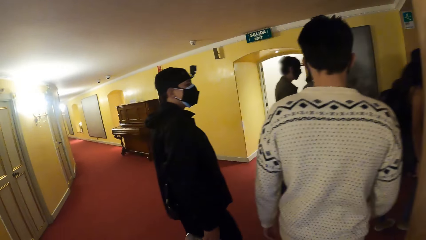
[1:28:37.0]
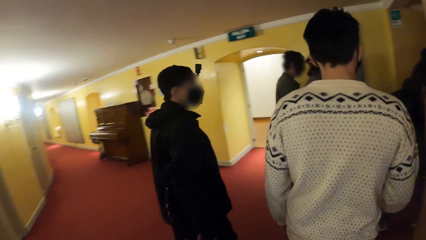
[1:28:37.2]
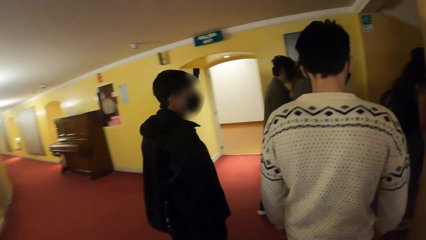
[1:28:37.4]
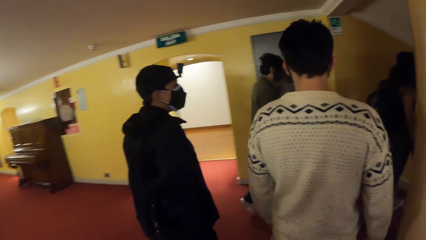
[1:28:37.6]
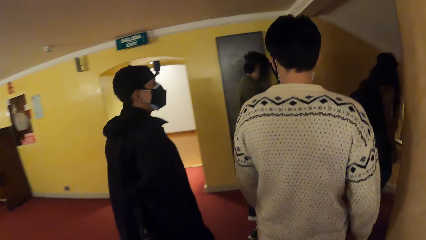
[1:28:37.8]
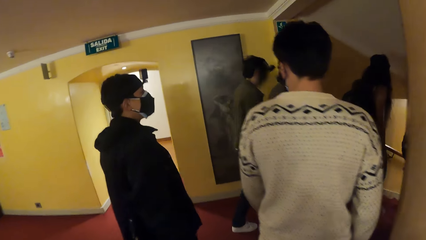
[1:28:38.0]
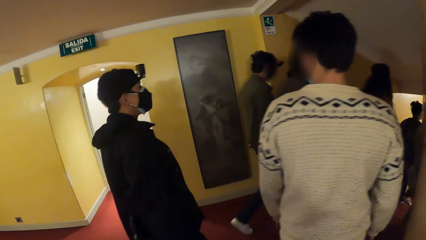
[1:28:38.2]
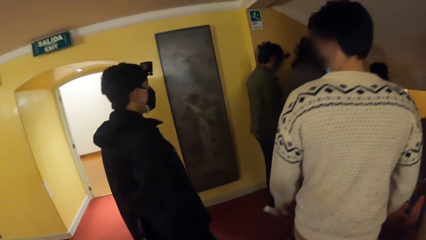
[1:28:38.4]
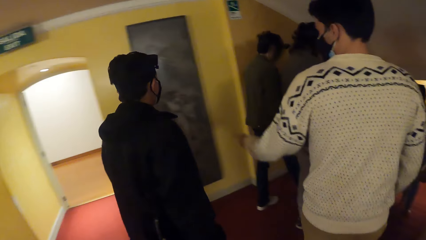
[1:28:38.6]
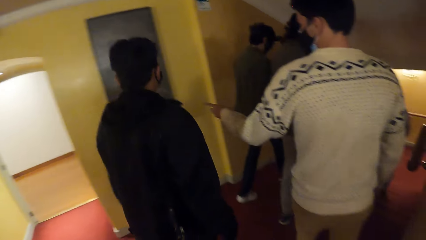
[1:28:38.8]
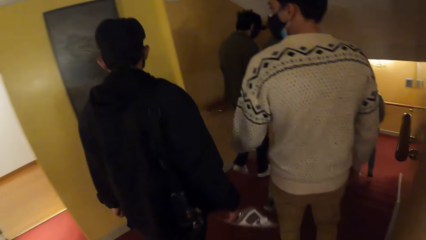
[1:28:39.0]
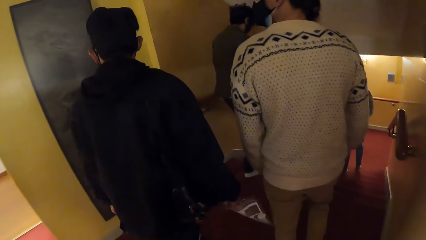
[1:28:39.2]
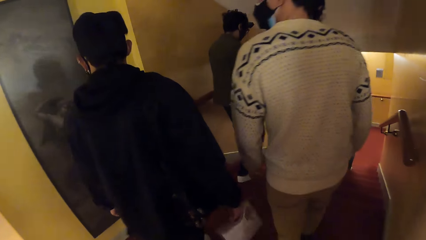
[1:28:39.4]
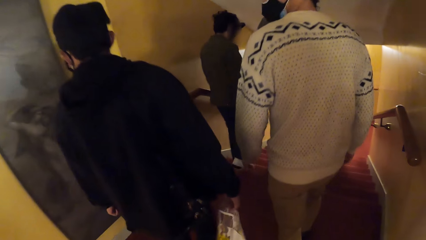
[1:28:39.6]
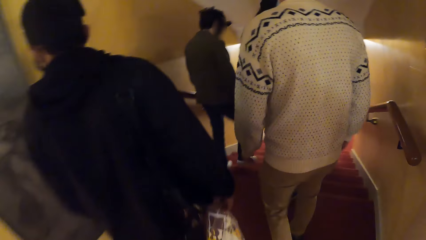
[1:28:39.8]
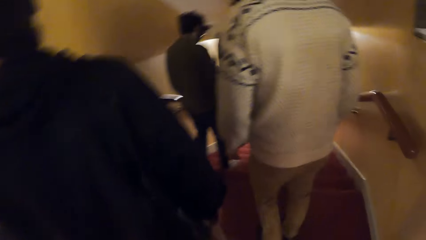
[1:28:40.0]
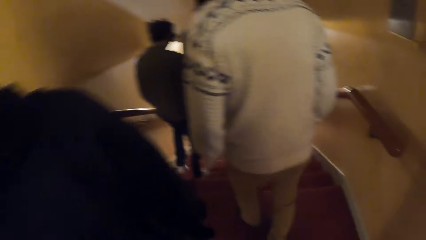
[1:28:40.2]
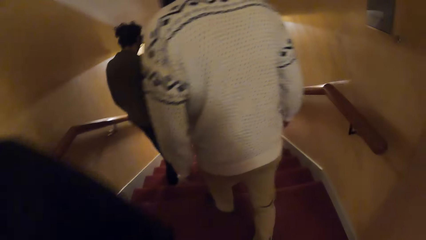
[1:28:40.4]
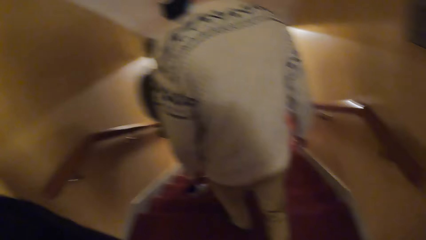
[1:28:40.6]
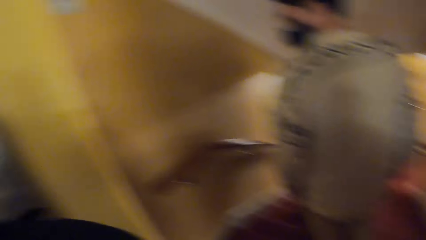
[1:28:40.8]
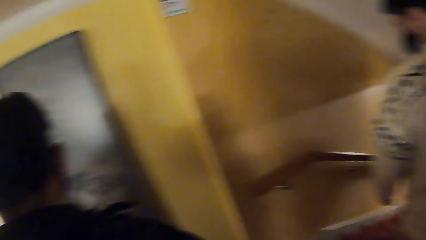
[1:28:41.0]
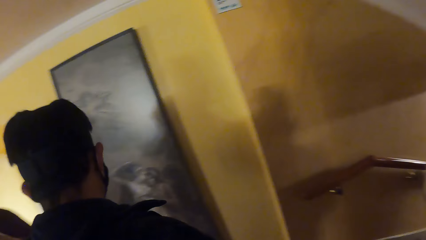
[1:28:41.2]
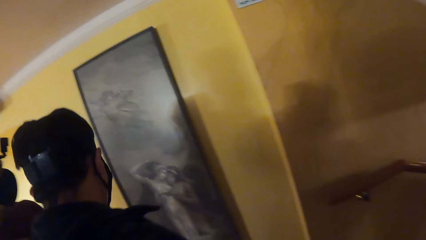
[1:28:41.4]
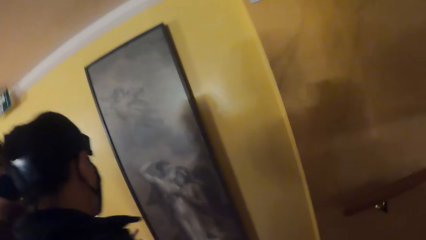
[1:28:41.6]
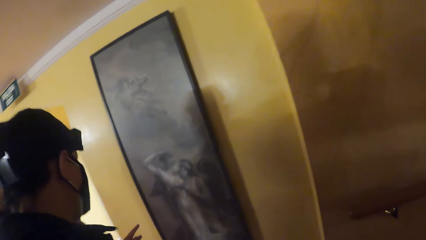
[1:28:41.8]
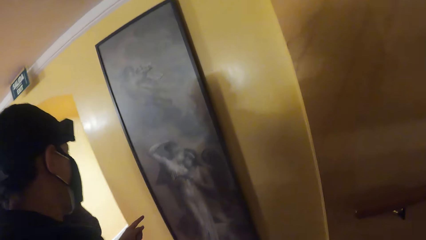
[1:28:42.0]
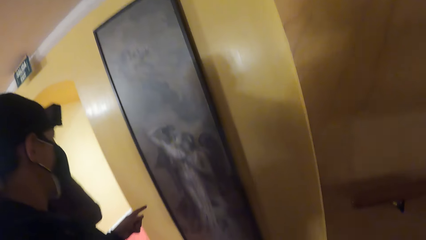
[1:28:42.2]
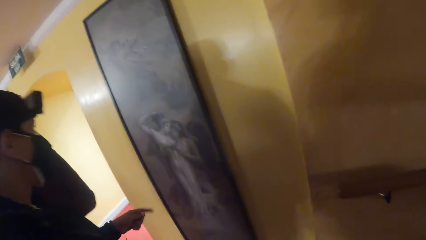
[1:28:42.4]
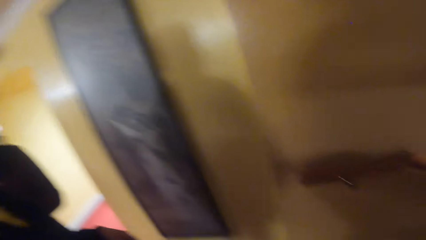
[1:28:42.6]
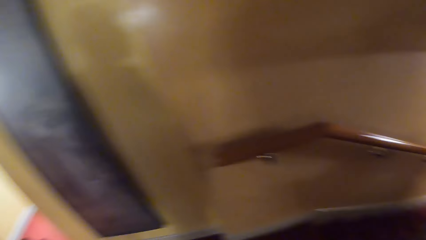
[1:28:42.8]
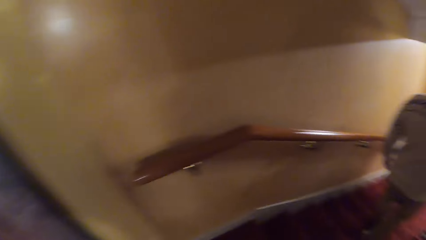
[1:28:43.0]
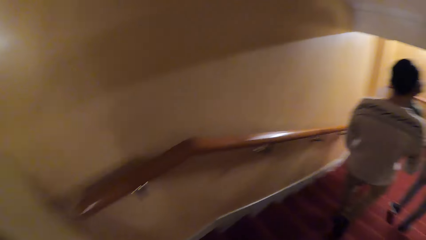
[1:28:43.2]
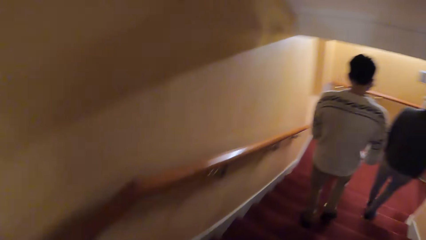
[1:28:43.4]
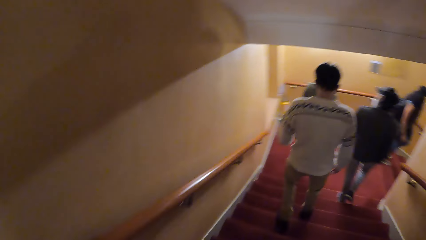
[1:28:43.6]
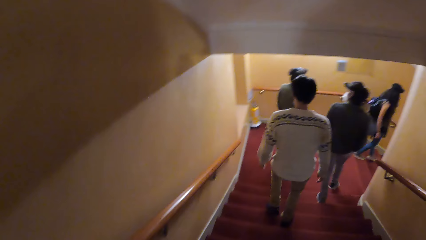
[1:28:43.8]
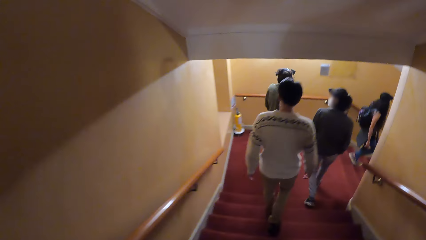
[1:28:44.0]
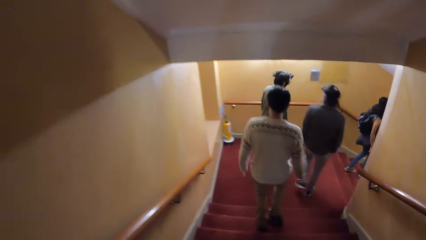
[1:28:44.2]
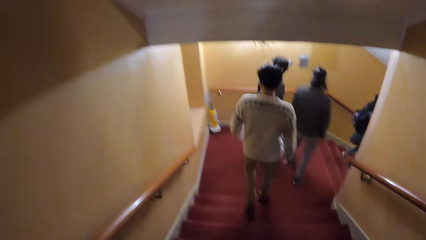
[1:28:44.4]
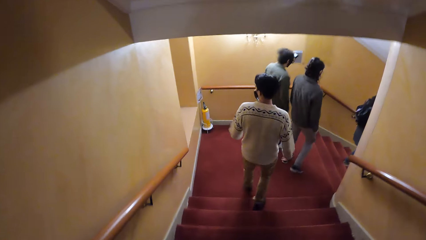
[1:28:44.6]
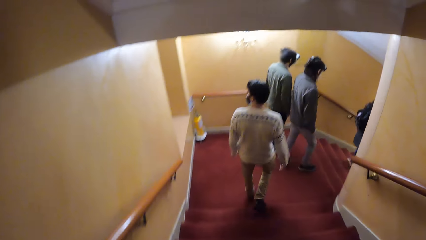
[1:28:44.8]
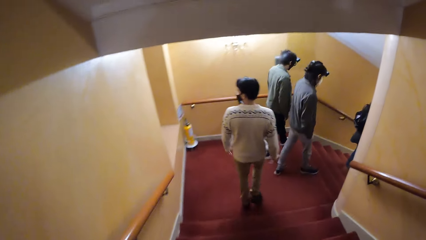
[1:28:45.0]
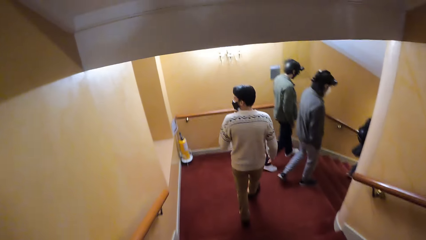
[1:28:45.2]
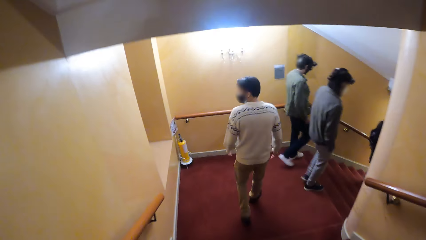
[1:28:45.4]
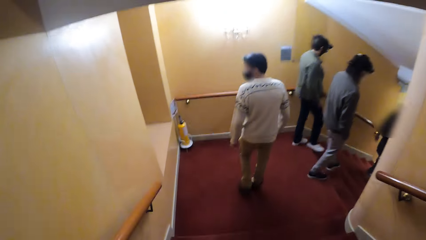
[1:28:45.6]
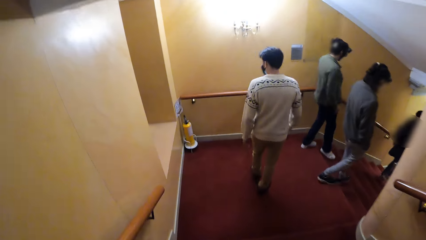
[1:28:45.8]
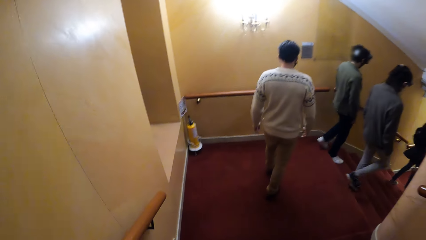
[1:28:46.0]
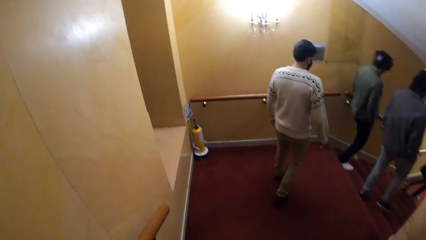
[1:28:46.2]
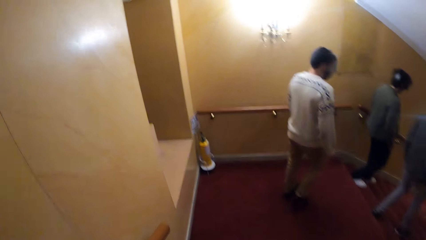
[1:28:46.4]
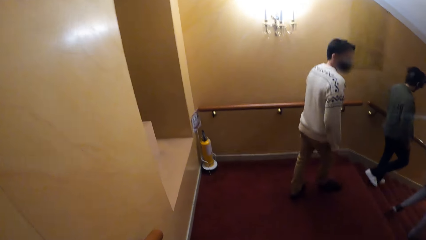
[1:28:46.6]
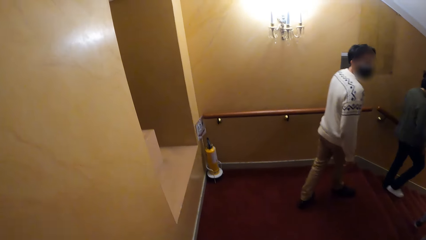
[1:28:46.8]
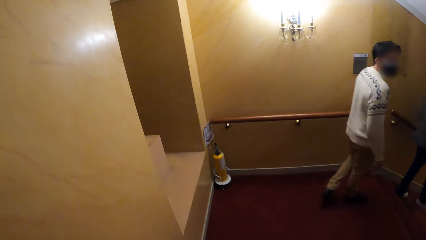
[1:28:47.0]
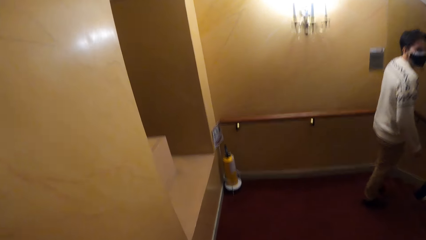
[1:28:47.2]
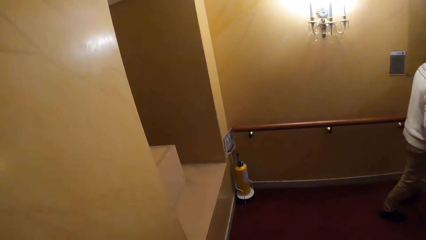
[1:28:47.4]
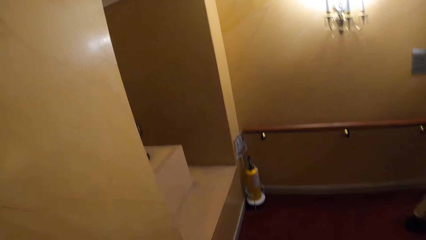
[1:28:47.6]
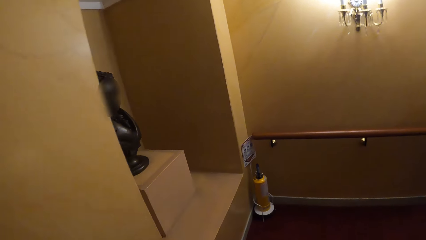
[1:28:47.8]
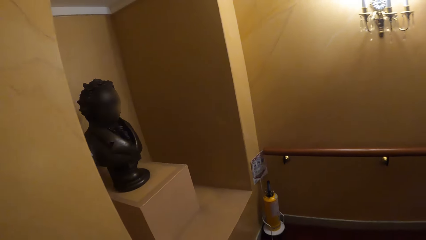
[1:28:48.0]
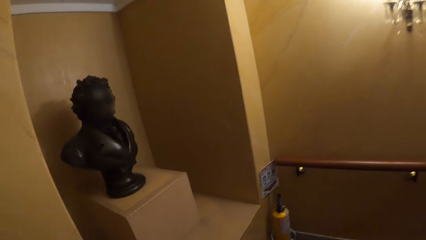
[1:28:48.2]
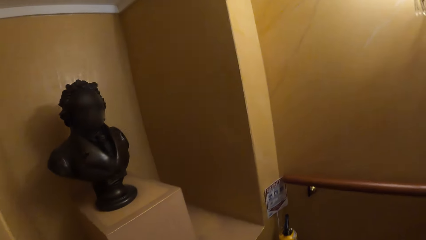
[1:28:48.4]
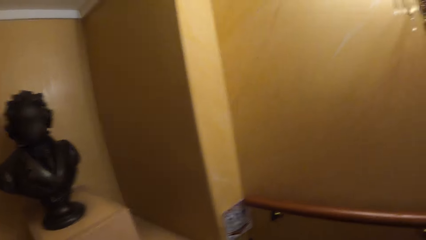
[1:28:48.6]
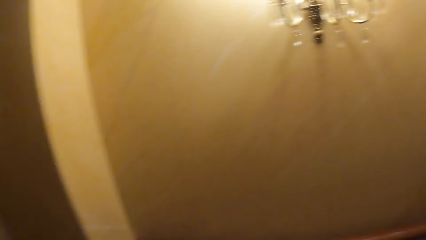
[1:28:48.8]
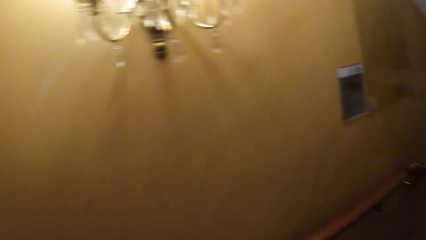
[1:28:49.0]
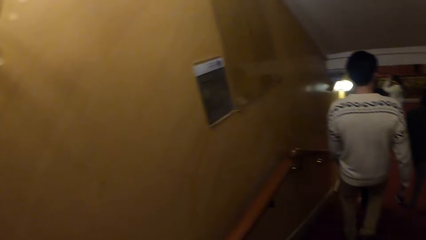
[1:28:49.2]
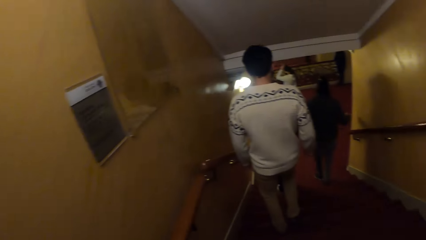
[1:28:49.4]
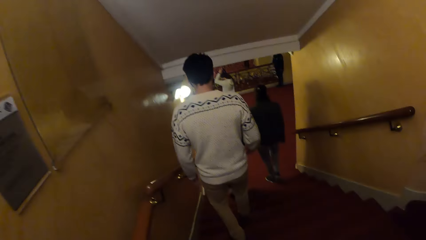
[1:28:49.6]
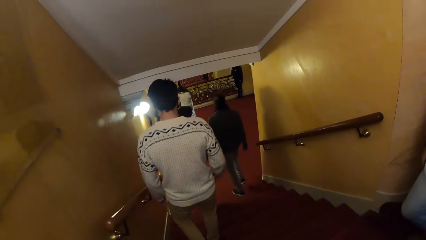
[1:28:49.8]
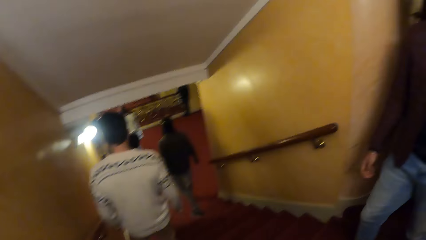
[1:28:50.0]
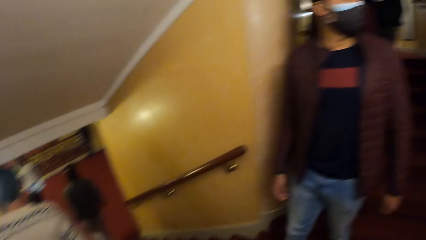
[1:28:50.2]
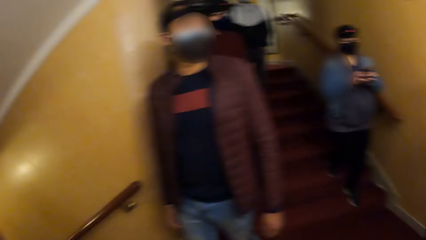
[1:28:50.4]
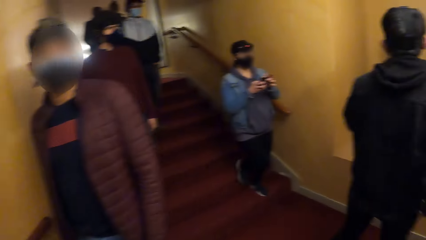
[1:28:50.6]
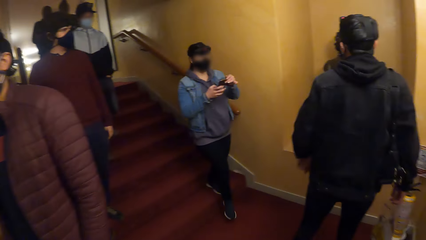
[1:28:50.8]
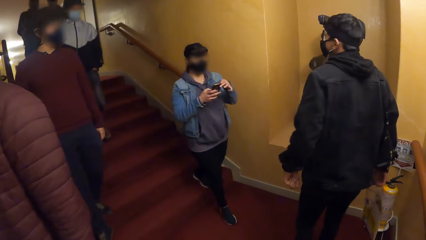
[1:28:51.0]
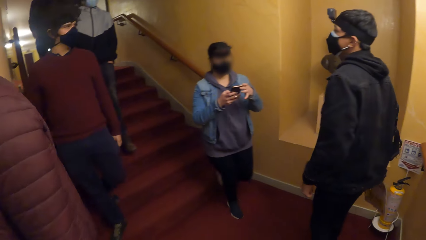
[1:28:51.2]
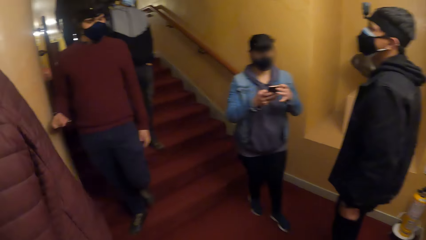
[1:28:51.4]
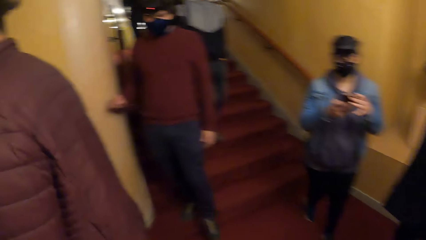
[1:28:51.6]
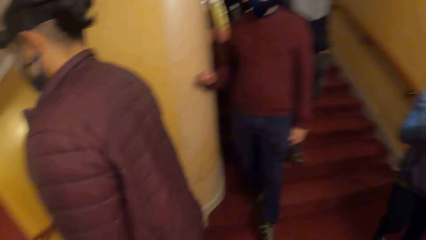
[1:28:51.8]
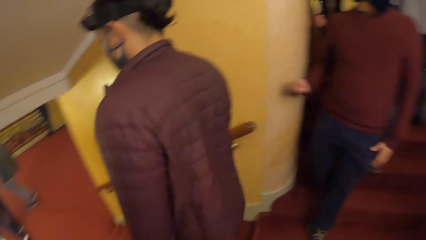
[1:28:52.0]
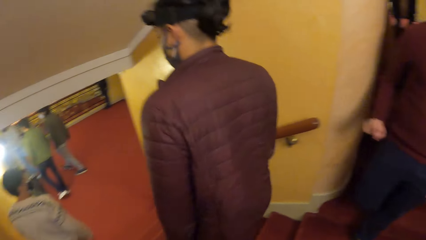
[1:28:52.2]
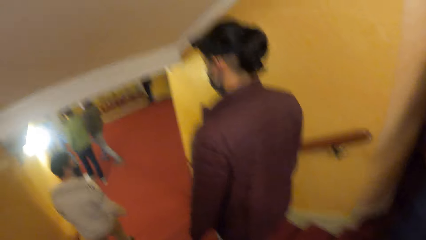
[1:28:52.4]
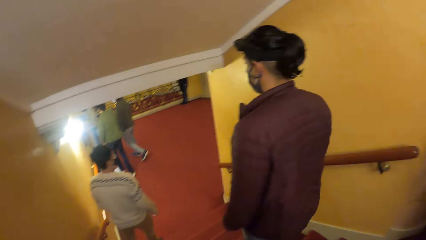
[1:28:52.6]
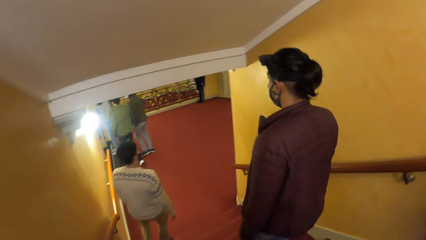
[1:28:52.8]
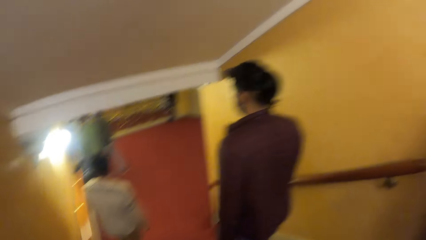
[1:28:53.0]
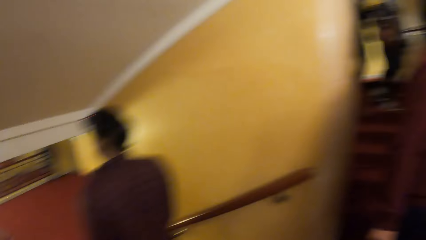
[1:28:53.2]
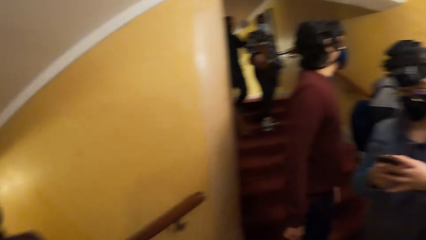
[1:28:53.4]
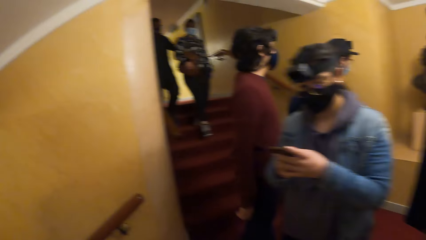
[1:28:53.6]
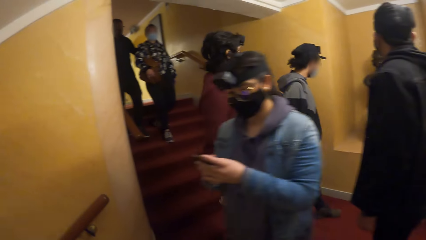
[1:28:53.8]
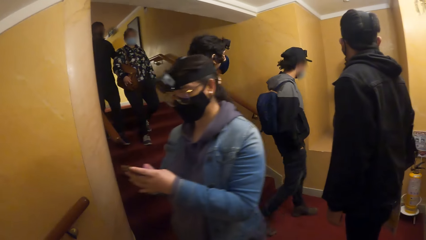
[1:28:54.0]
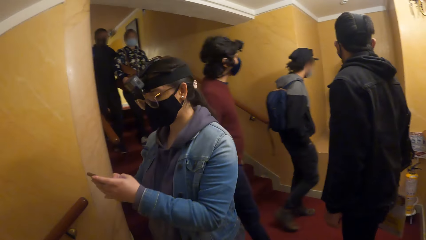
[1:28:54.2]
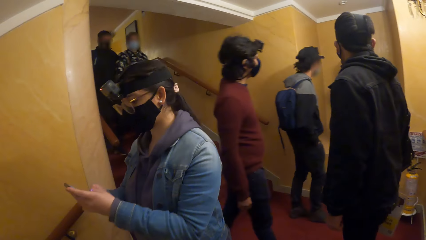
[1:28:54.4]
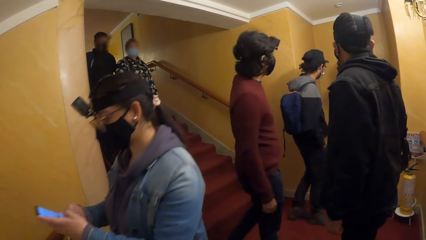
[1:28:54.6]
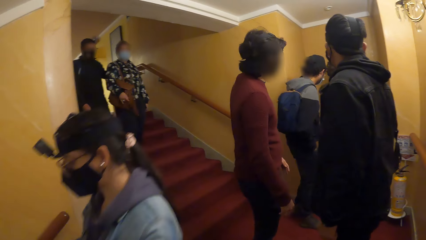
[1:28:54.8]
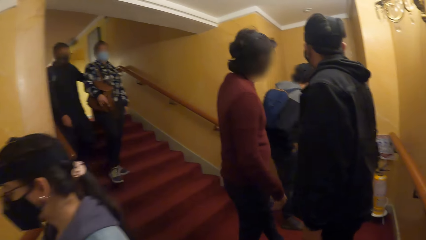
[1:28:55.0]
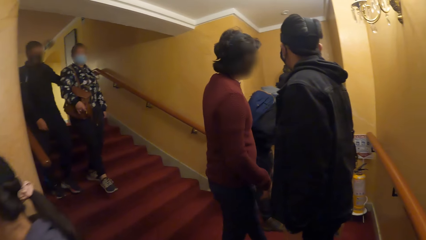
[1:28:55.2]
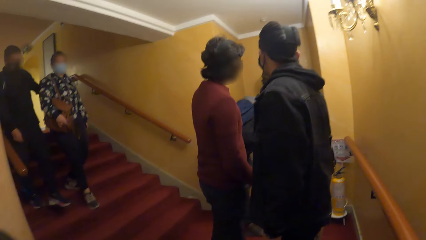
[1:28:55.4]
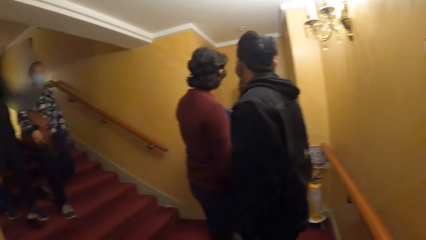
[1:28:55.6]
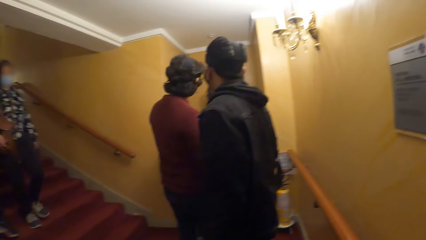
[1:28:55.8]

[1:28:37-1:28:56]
The man points at a painting on the wall with his left hand. The camera wearer walks down a staircase of the building. They look around.
